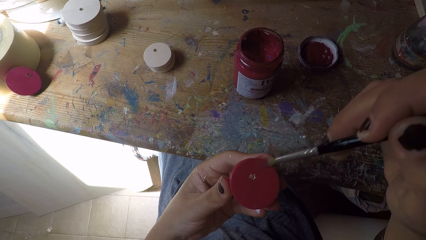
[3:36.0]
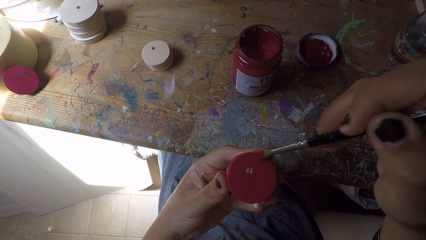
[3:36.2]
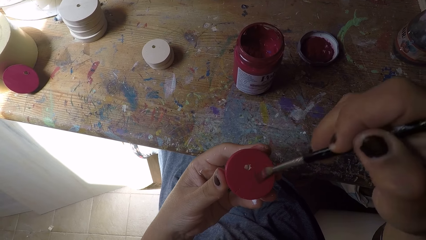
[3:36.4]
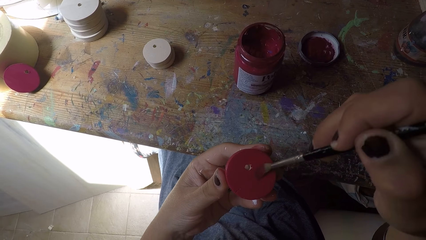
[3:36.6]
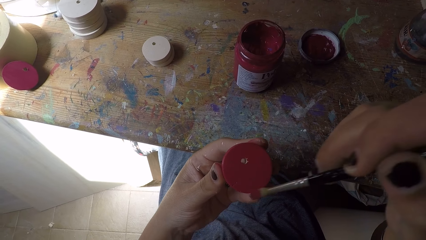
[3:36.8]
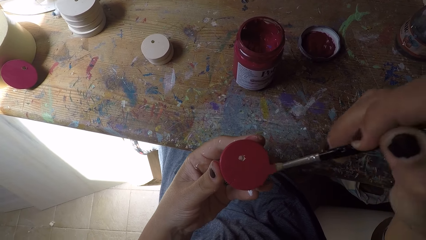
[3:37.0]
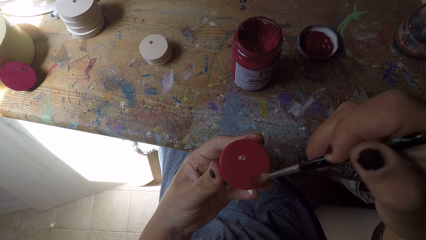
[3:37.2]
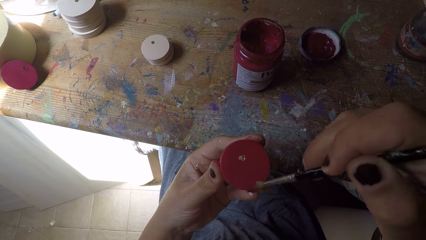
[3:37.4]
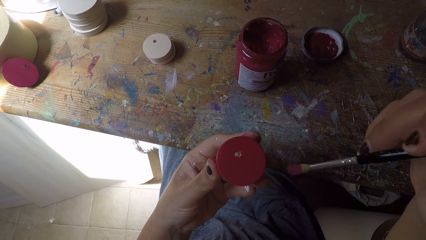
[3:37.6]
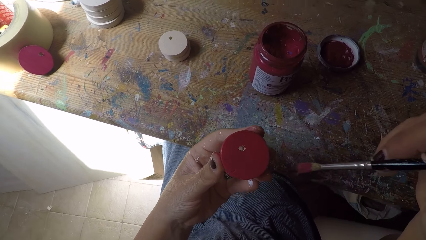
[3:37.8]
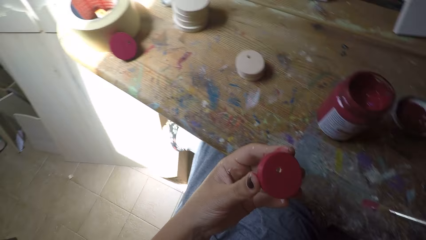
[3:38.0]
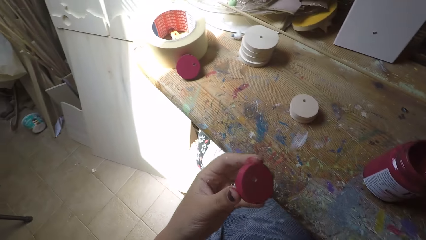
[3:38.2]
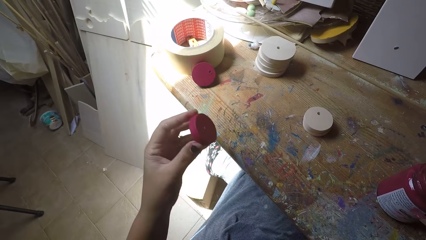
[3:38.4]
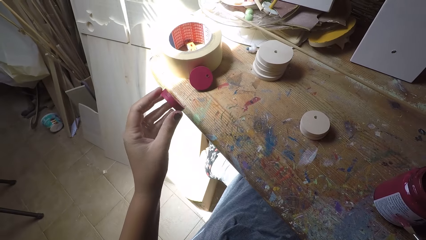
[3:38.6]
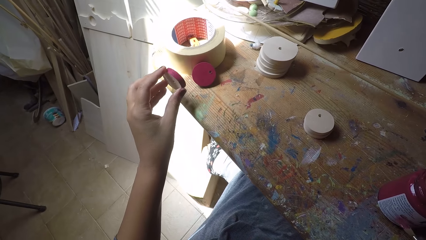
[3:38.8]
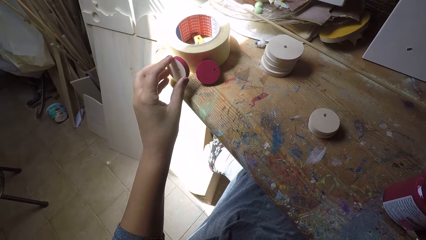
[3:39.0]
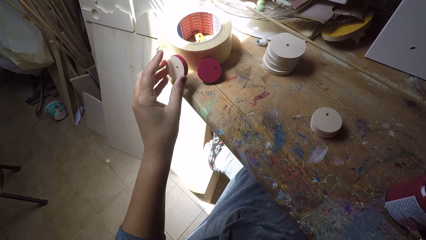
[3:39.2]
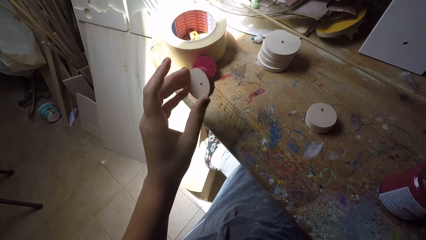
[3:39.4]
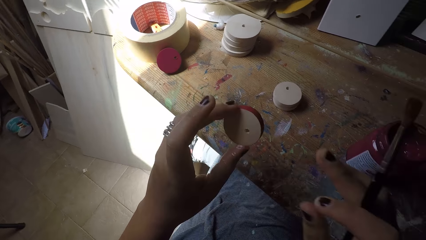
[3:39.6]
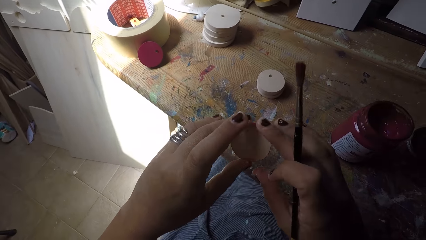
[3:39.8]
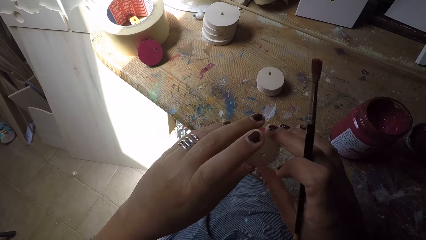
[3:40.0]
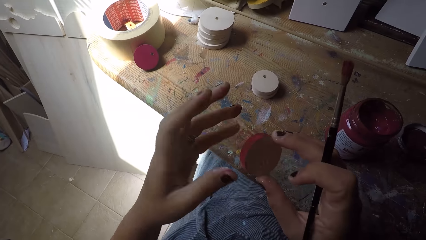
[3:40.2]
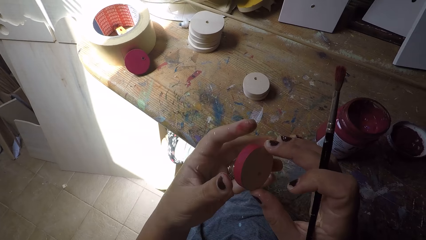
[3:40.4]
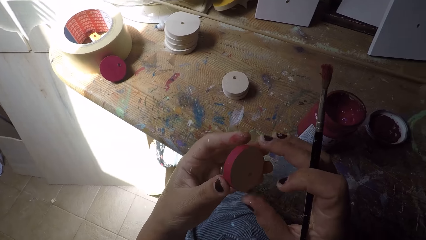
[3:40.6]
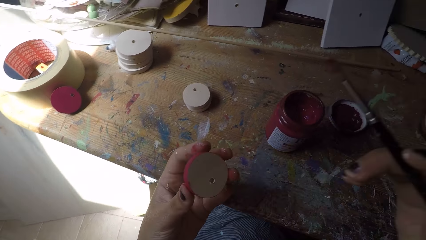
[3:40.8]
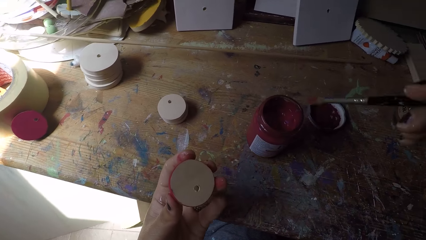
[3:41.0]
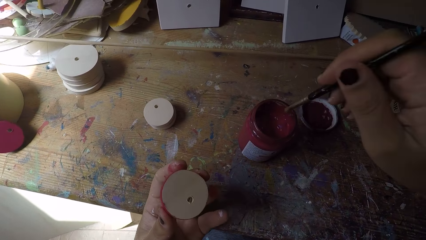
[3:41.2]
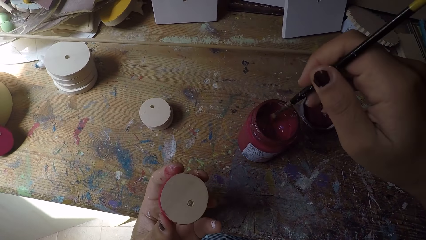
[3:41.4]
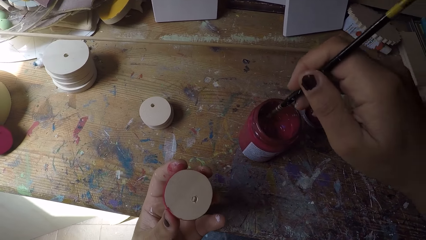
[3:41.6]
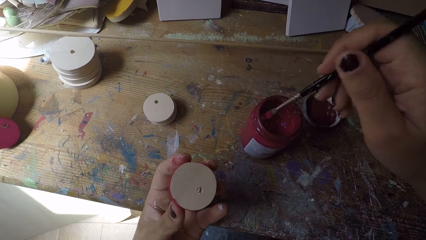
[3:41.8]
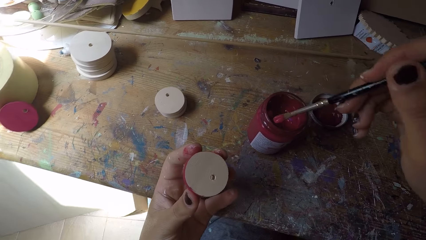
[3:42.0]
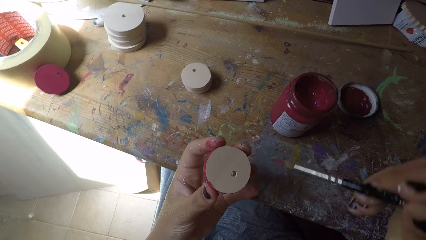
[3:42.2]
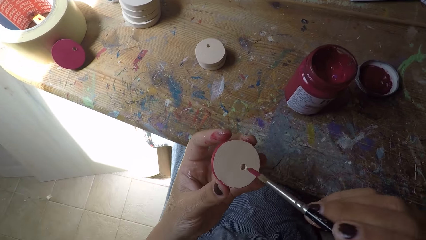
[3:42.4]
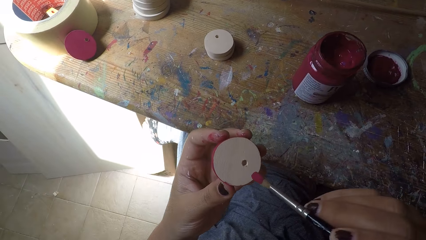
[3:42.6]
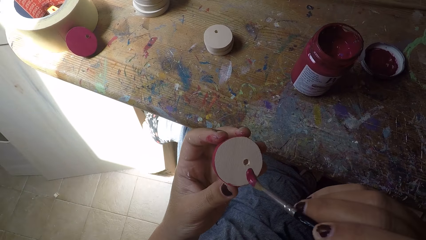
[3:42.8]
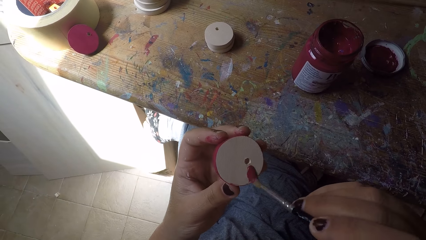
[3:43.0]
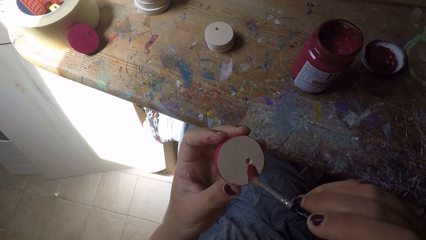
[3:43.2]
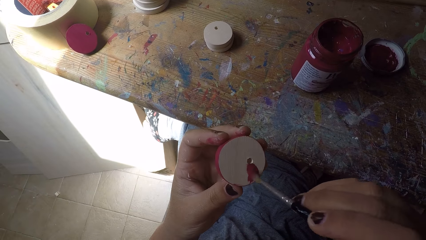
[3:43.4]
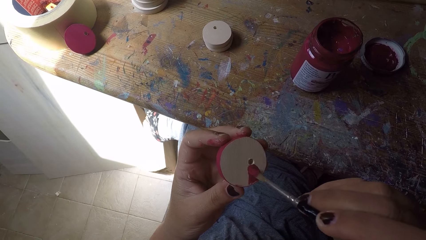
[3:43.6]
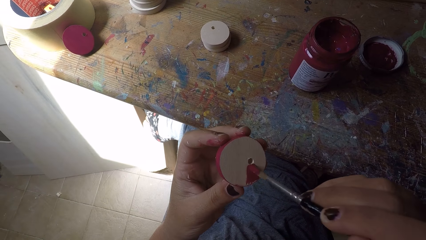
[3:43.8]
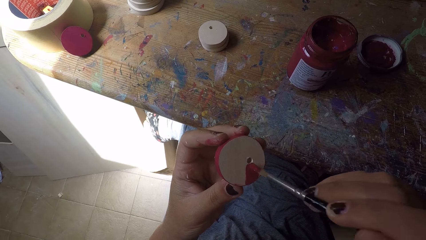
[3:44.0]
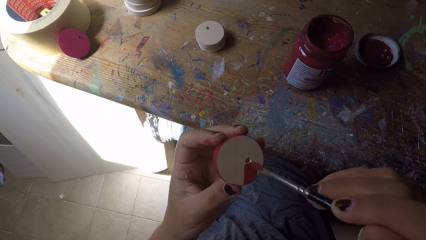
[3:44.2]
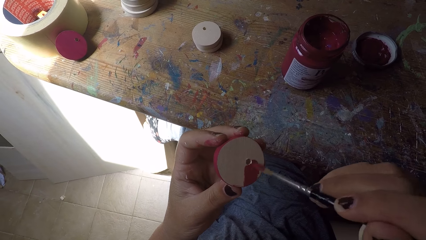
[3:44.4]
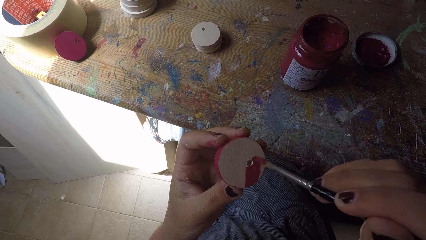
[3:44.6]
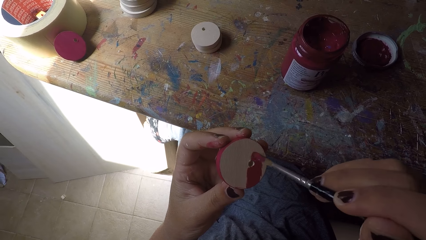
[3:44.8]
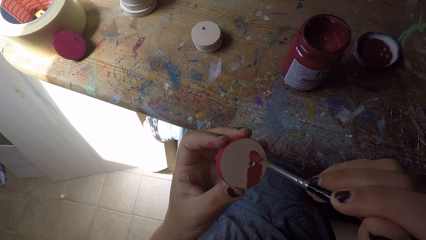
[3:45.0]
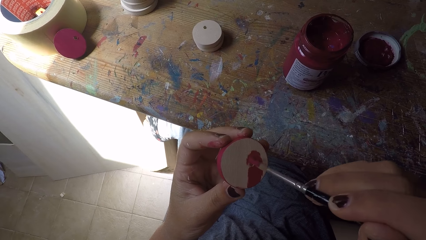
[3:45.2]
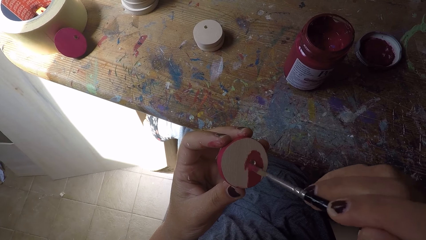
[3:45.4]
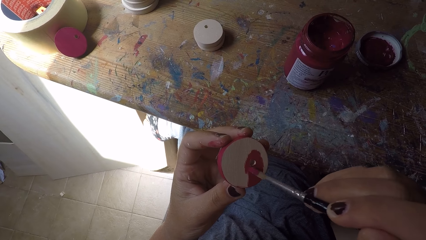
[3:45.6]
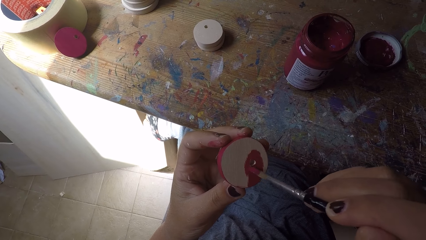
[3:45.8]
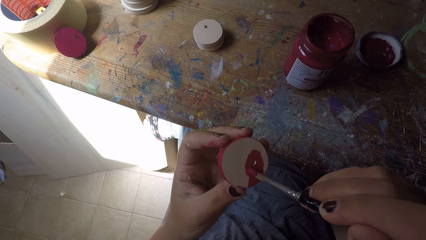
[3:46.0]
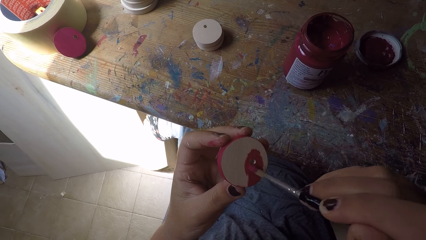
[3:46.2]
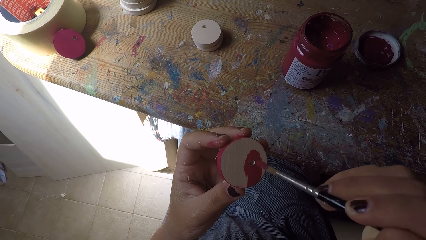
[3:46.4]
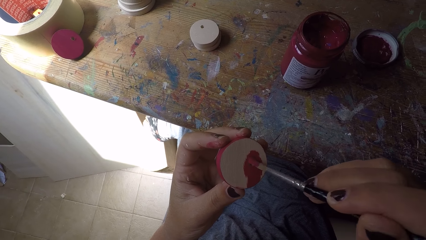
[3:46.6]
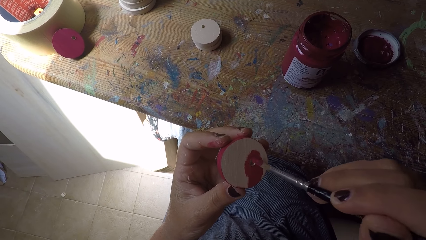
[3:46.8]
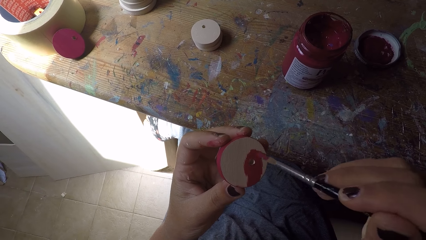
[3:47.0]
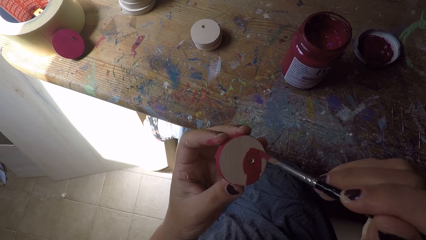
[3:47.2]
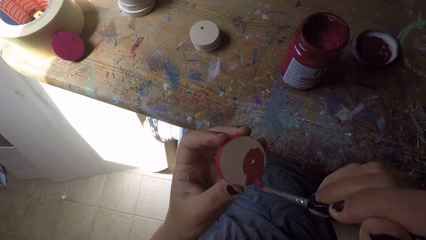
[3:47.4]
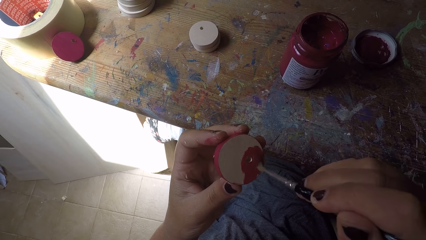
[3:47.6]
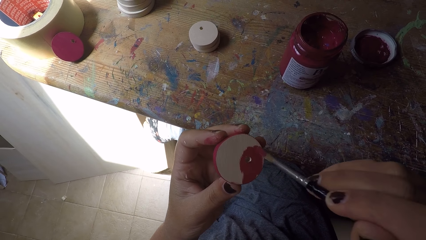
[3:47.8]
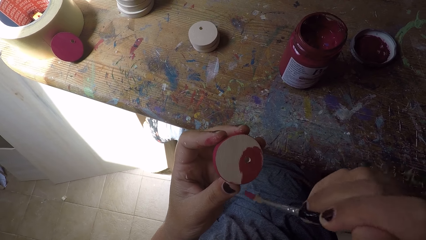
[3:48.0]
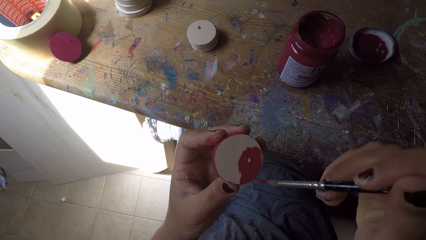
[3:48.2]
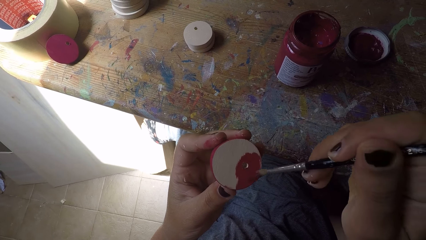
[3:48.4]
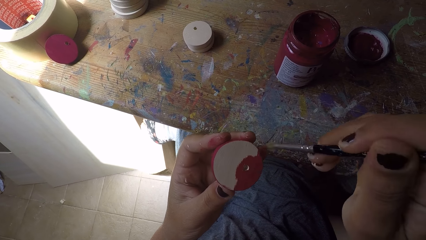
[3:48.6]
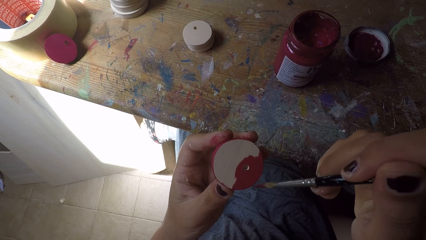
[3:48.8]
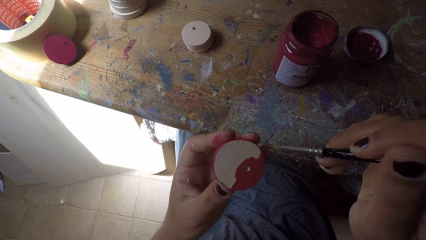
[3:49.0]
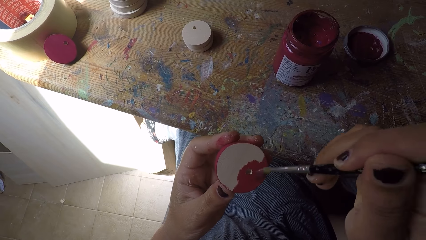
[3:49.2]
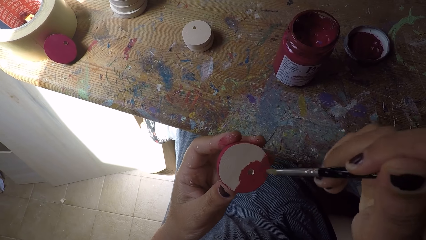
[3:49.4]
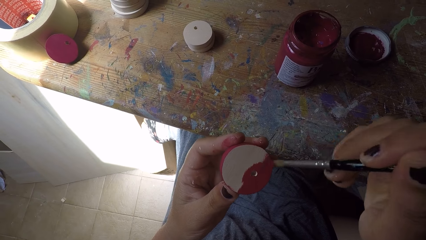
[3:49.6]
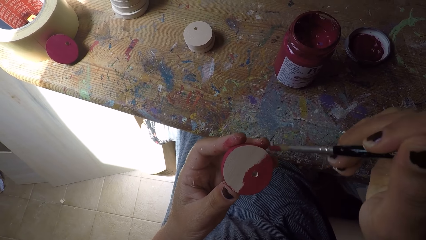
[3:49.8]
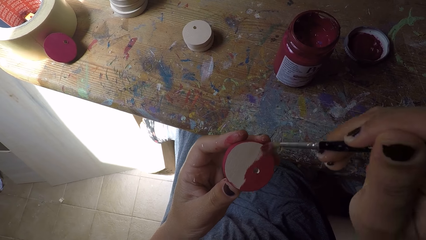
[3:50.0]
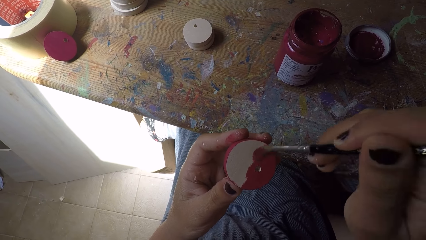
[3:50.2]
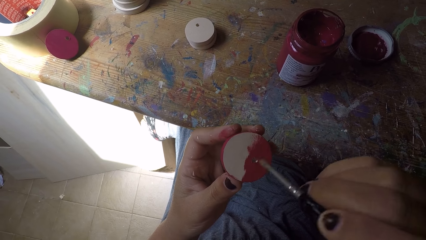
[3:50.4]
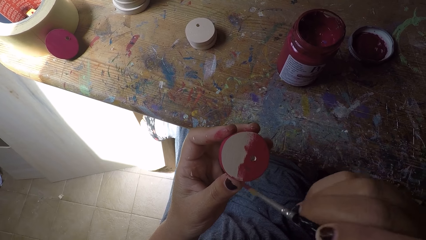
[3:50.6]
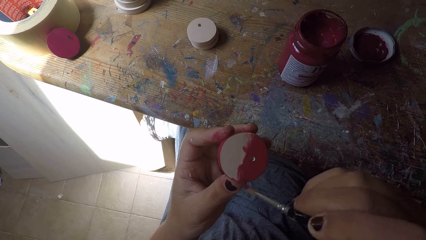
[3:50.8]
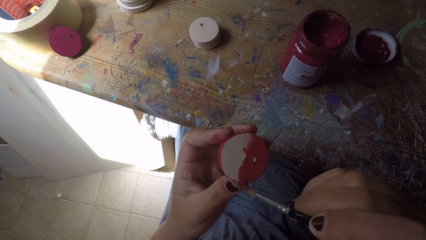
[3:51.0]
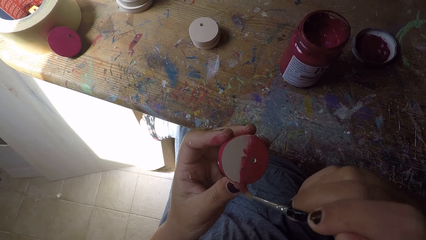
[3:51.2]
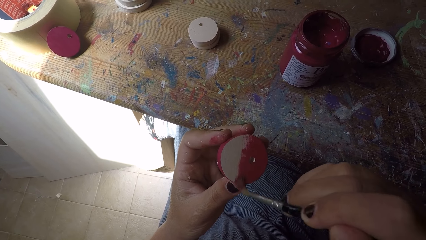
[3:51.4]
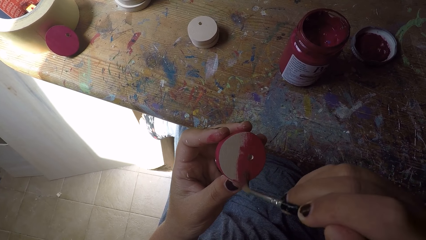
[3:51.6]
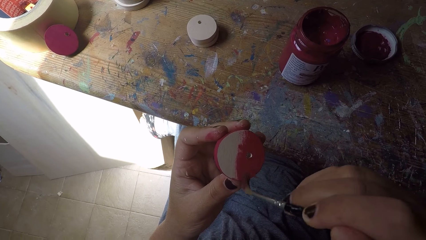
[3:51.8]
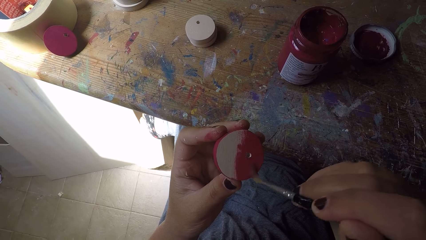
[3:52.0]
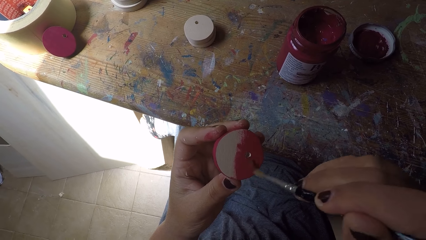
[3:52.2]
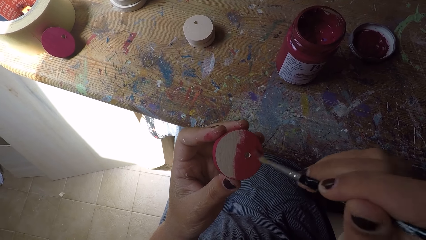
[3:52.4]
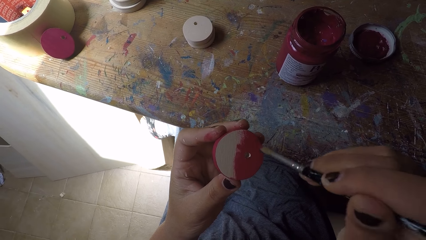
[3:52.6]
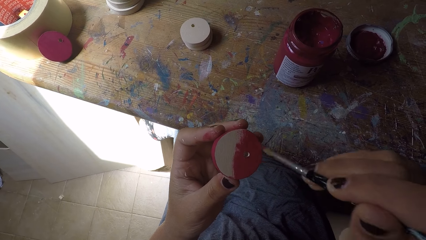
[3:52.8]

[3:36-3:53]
The camera wearer directs the wooden round craft piece or easel round painting panel towards the workbench. She lifts the wooden round craft piece. She passes the easel round painting panel from her left hand to her right hand. She adjusts the wooden round craft piece. She passes the easel round painting panel from her right hand to her left hand. She scoops paint from the paint can with the paint brush in her right hand. She paints the easel round painting panel with the paint brush in her right hand.
